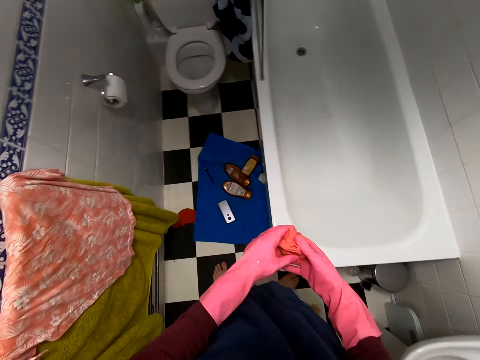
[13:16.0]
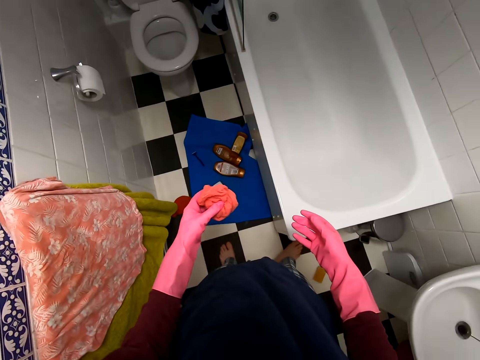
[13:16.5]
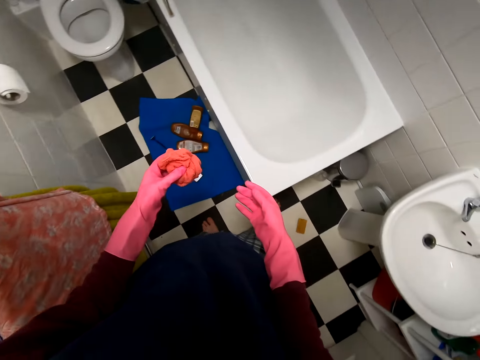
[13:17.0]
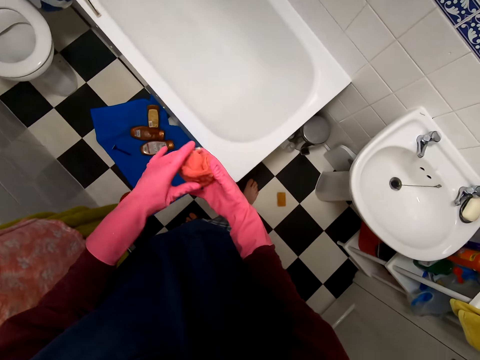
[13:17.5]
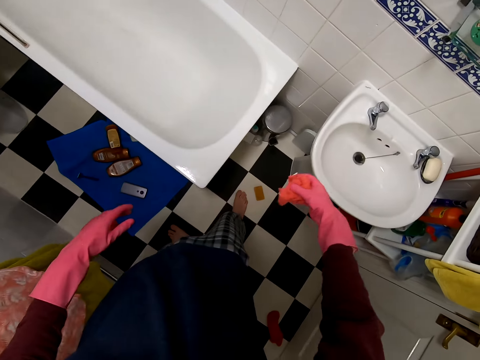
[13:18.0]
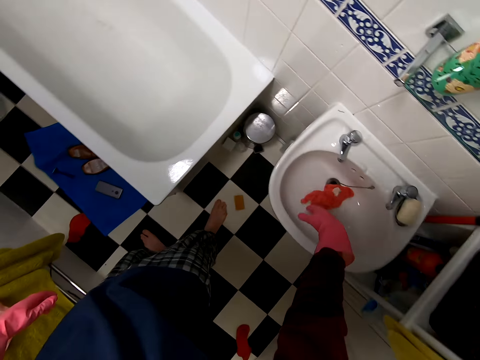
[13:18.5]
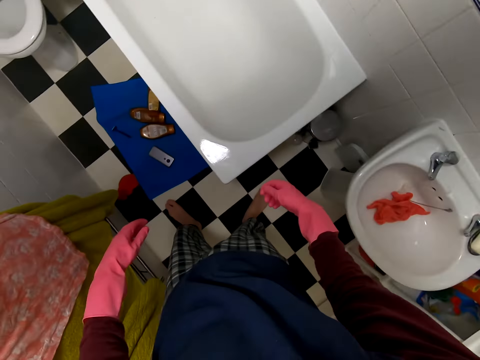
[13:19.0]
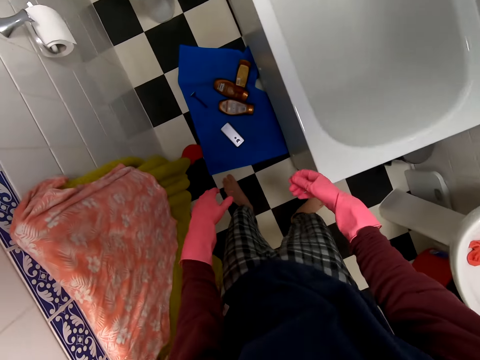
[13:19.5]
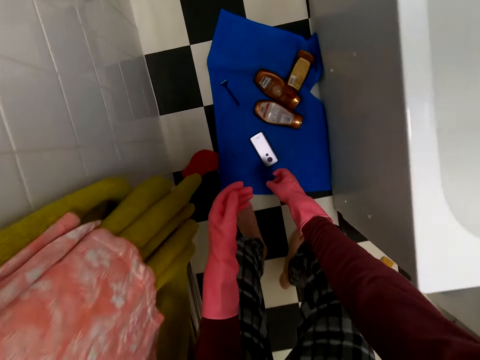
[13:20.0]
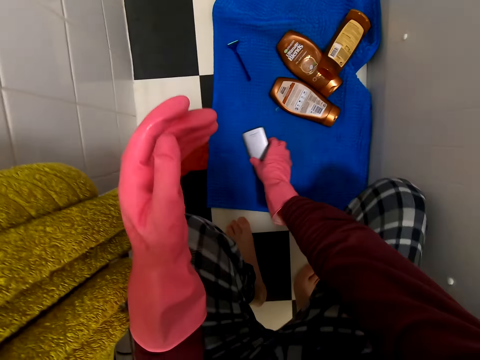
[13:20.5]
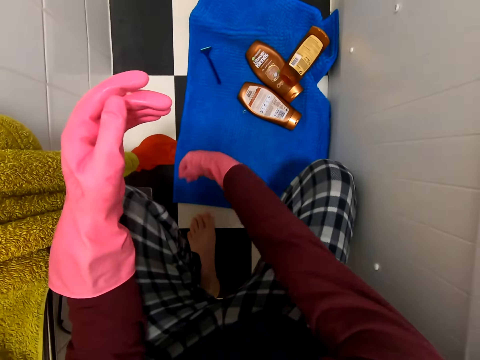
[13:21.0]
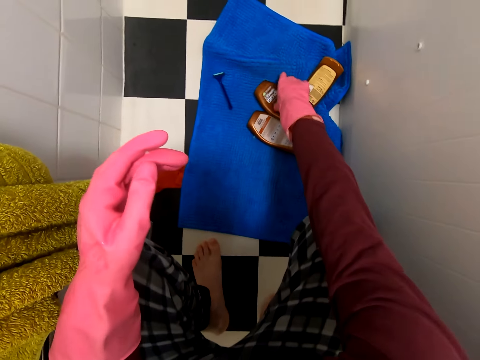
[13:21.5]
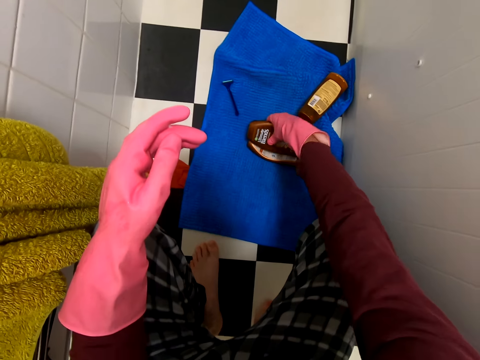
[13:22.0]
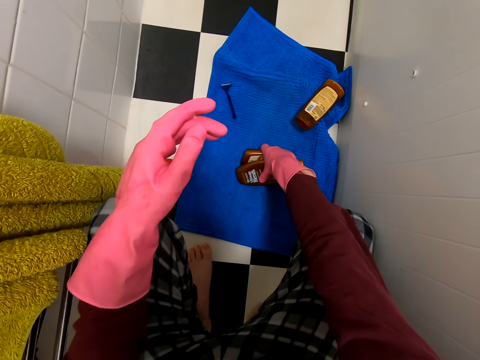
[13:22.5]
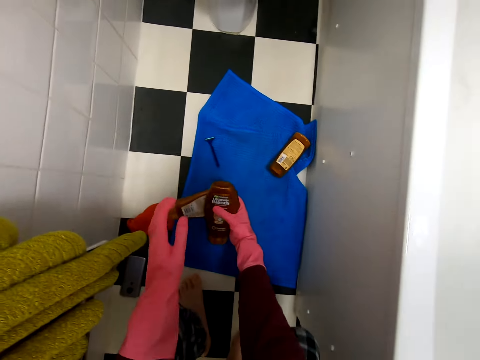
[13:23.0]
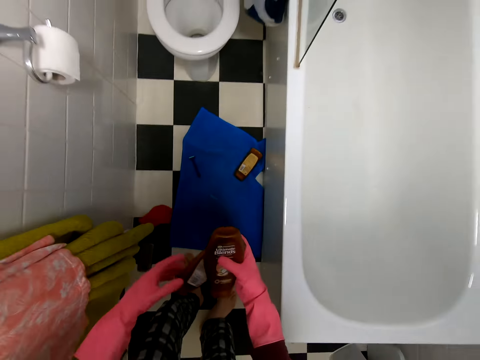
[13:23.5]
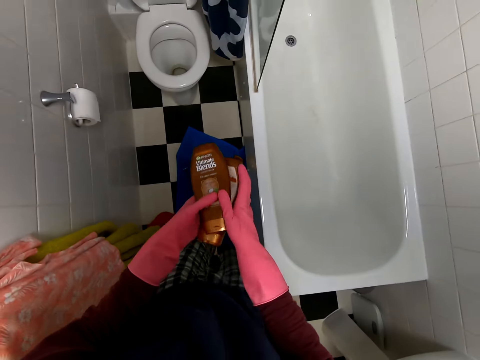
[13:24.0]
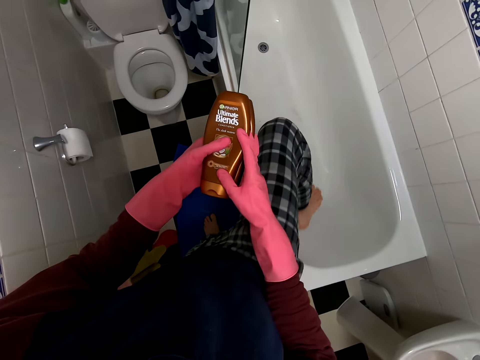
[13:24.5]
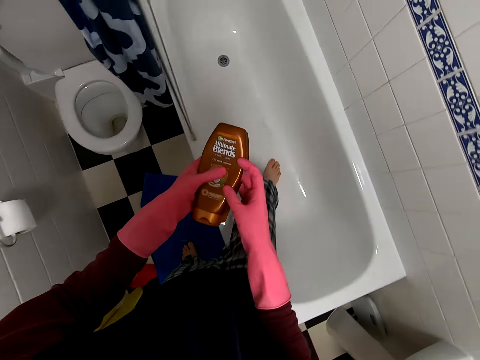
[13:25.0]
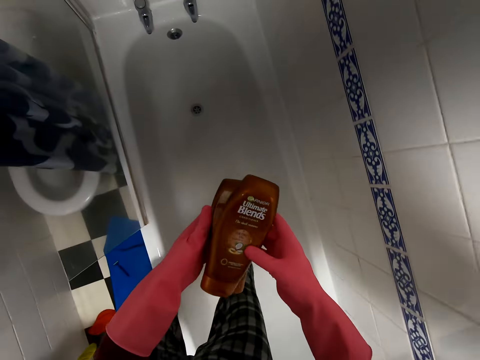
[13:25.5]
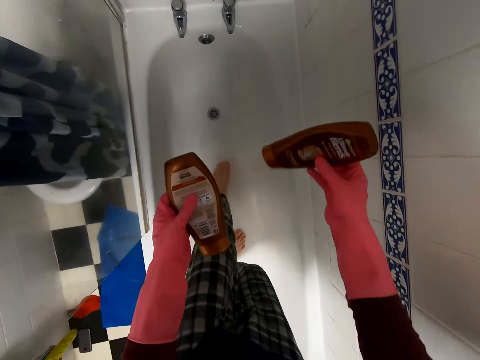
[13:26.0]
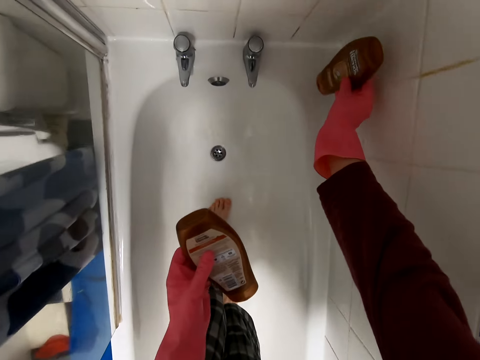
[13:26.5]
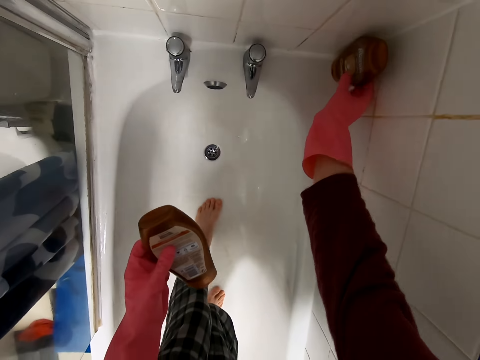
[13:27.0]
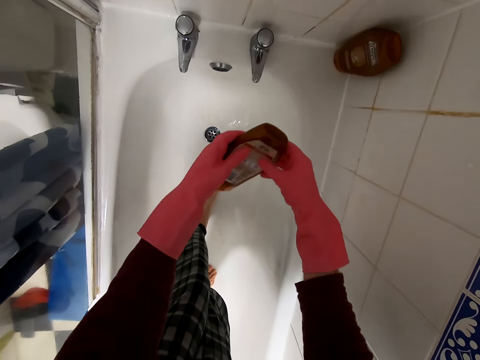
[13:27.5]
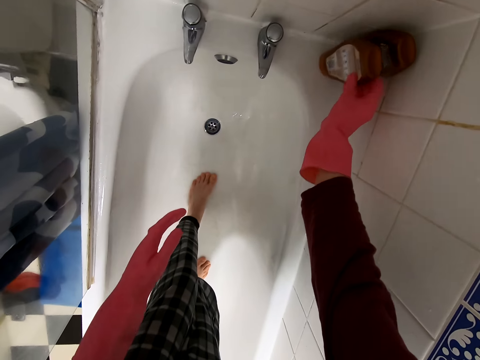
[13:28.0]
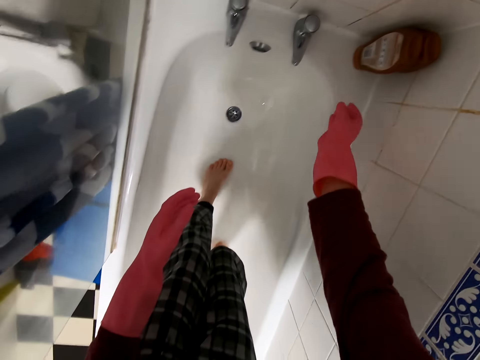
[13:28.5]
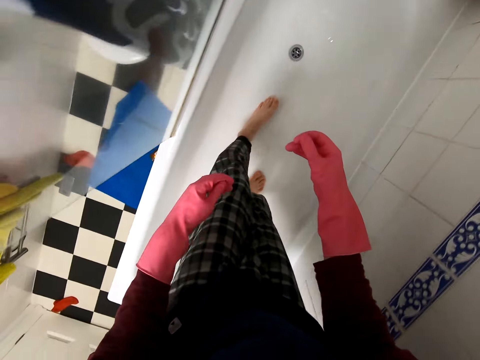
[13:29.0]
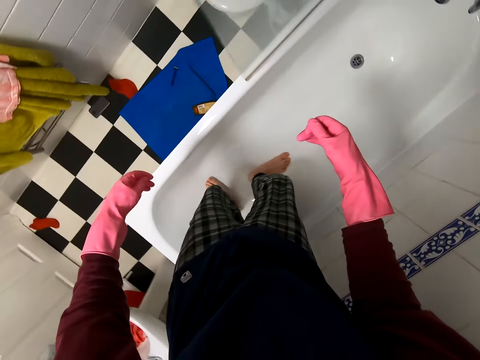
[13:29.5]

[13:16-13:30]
The camera wearer puts the rag in the sink. They drop the phone. They pick up the body oil. They get into the bath tub. They put the body oil on the bath tub.

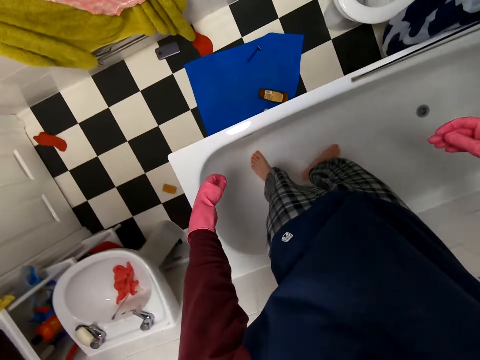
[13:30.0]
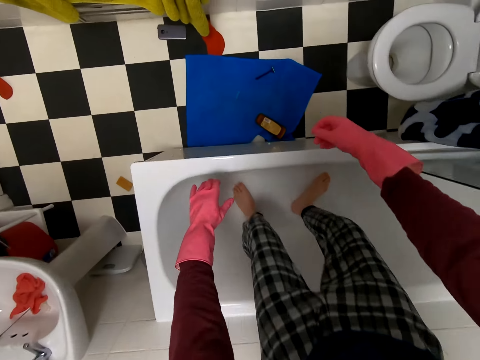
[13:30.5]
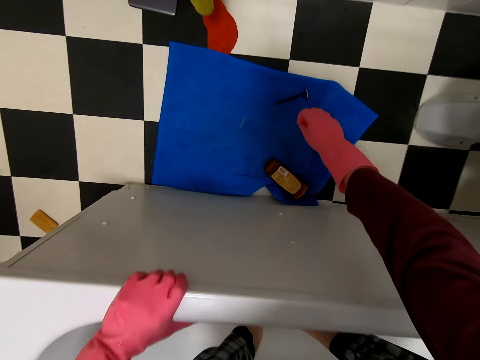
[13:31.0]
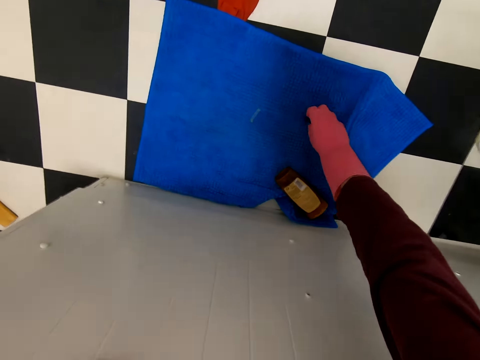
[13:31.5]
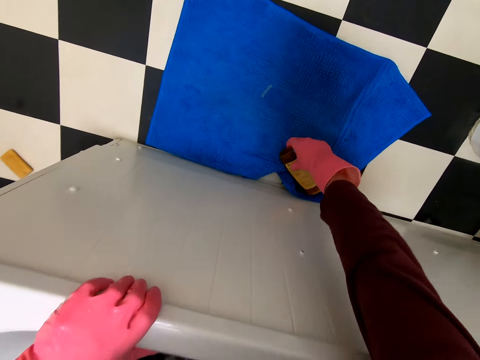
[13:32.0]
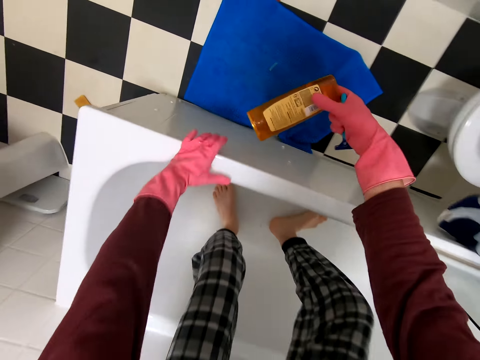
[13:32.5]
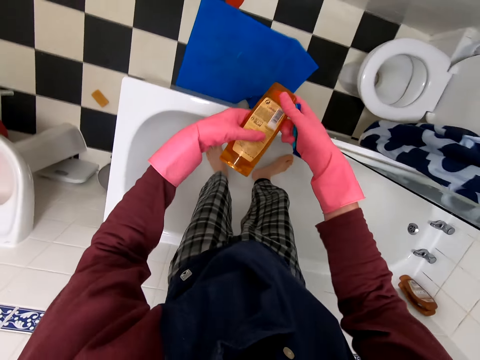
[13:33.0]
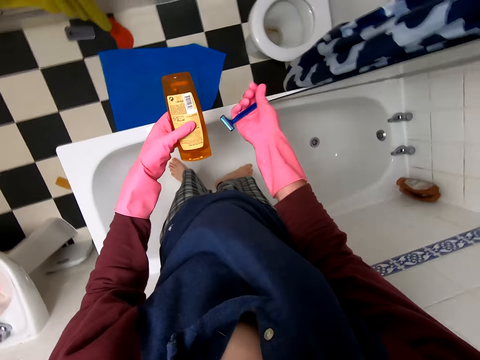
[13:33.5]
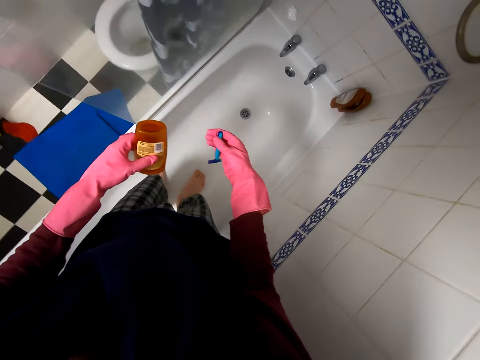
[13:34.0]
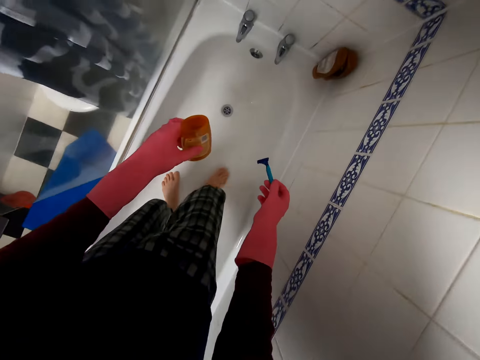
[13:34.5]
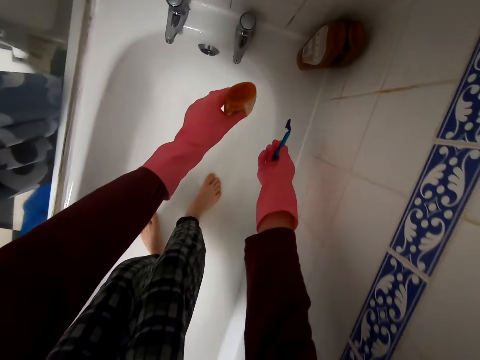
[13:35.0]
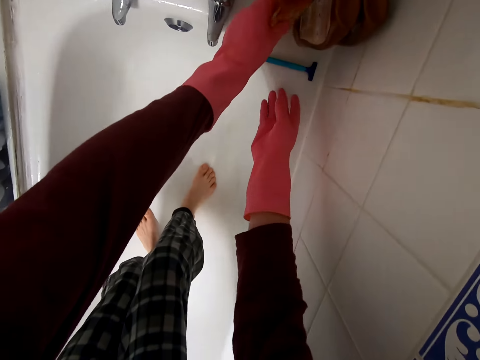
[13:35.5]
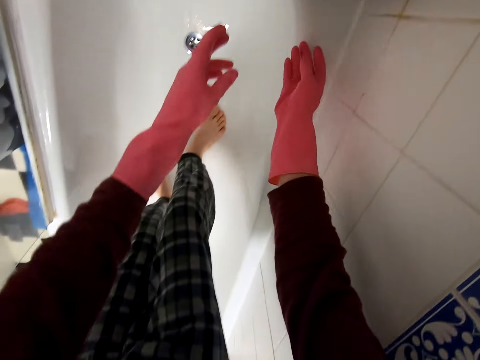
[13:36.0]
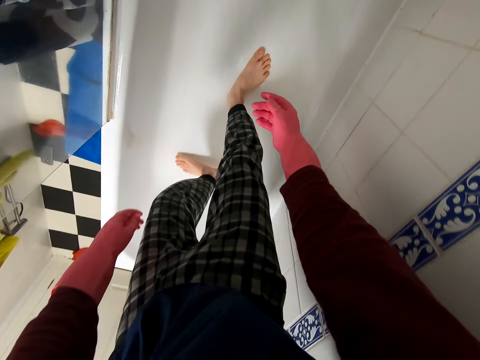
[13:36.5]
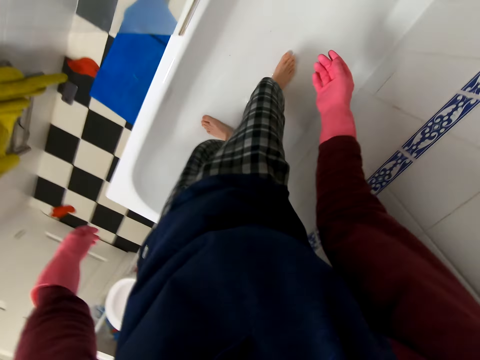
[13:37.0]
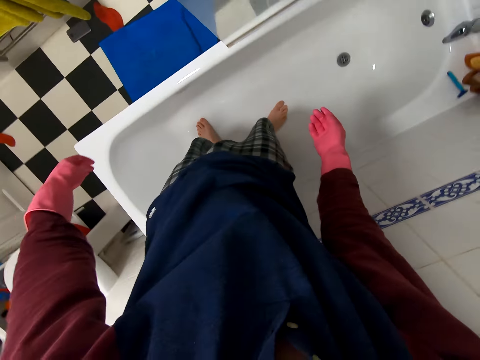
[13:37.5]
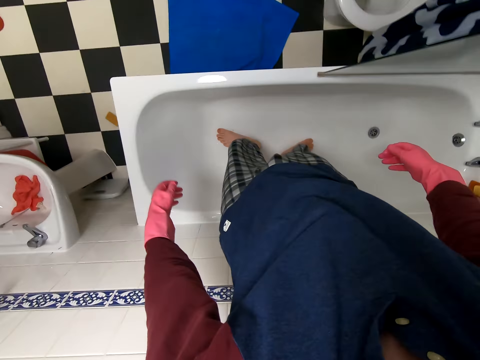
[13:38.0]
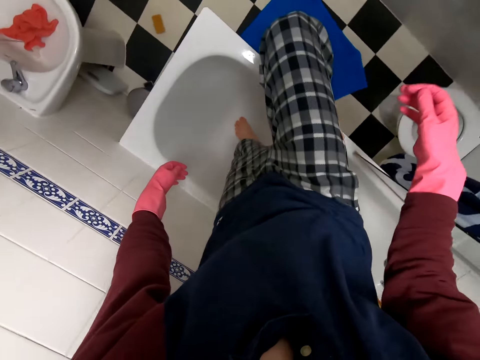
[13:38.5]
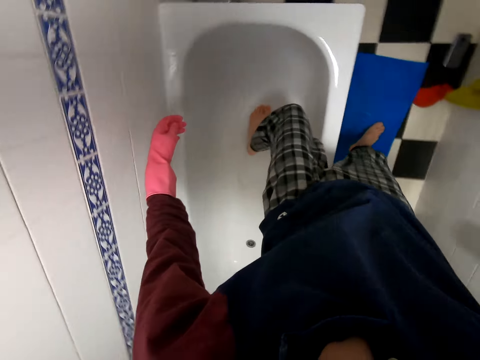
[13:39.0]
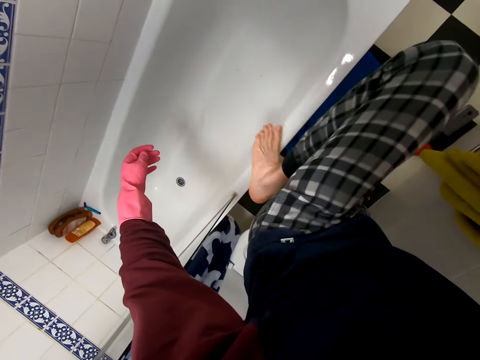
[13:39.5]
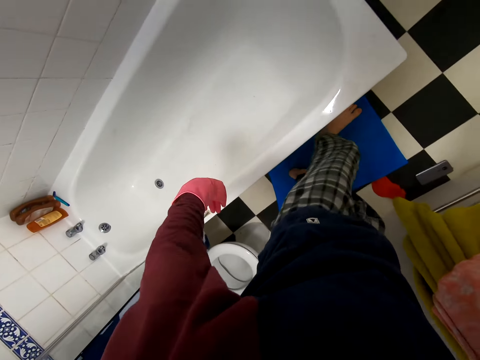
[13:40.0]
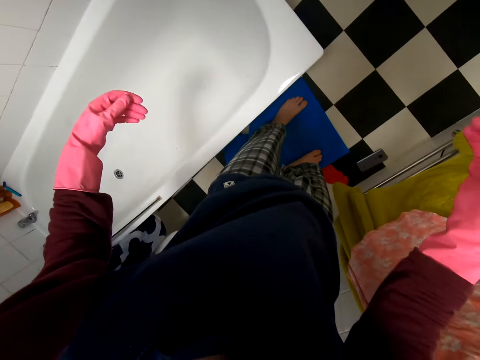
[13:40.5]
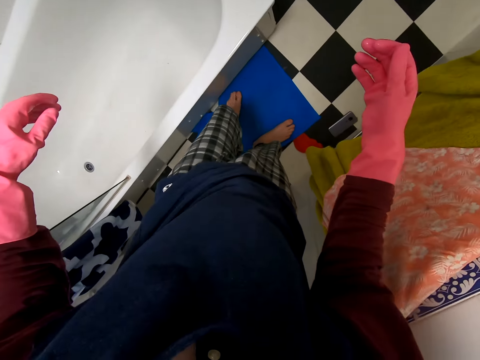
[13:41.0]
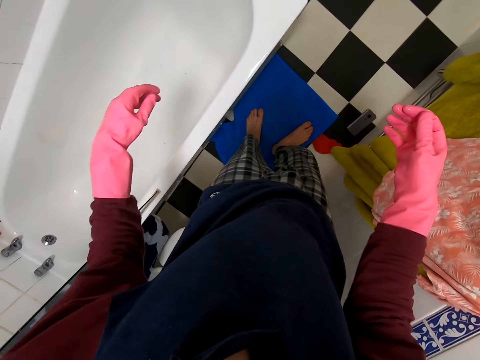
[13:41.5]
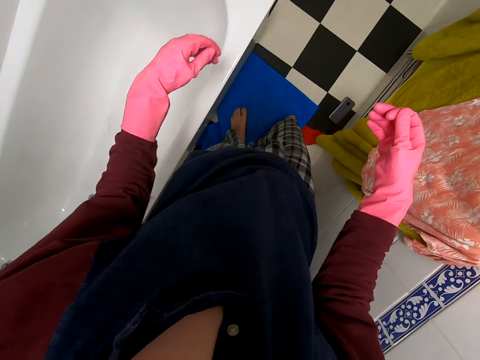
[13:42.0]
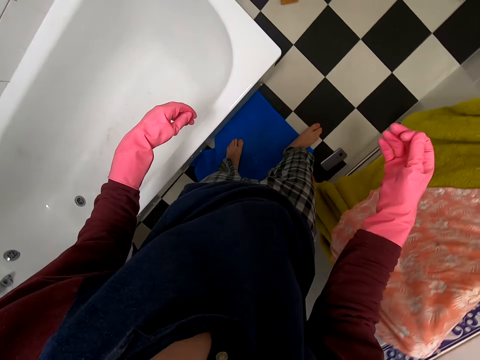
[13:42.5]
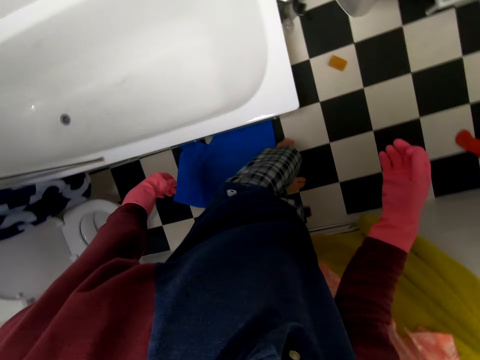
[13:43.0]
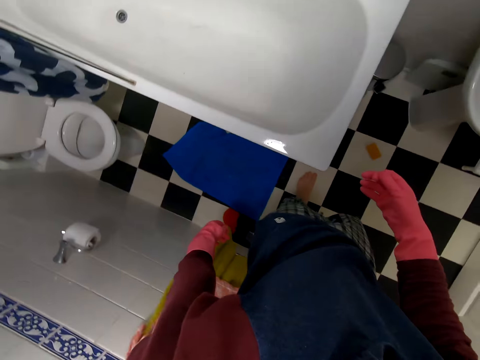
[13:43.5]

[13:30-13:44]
The camera wearer picks a shaving machine and a bottle. They drop the shaving machine and the bottle on the bathtub. They get out of the bathtub. They look around. They turn around.
